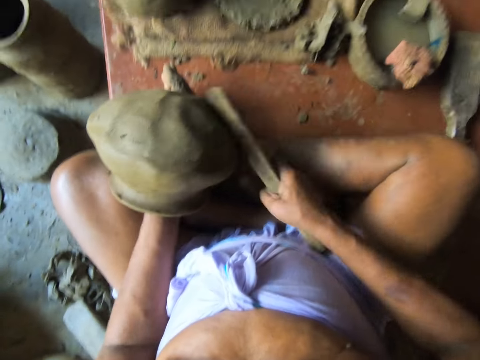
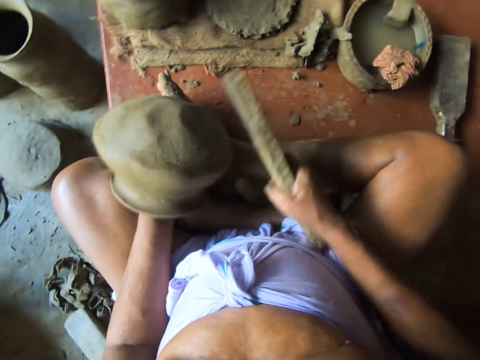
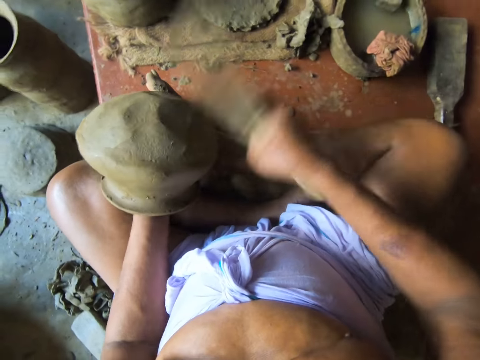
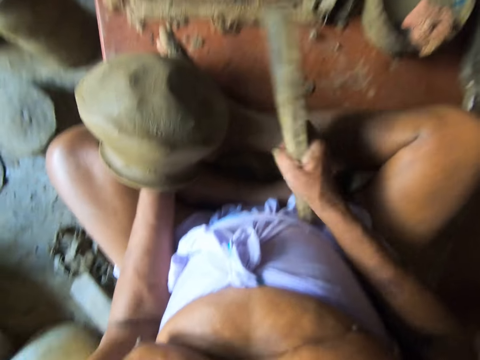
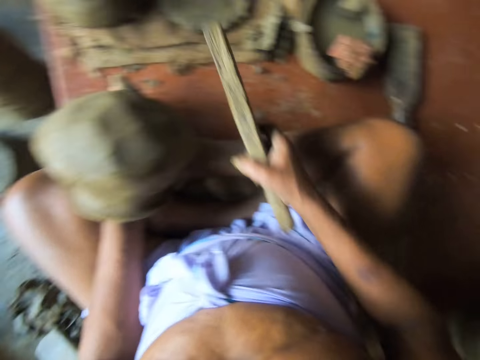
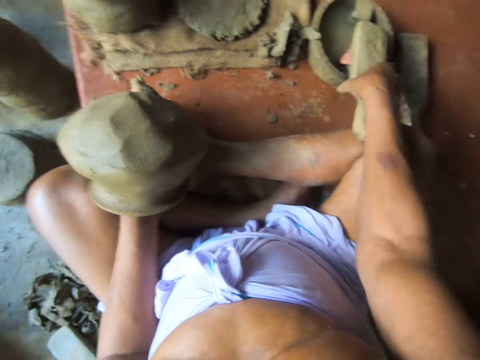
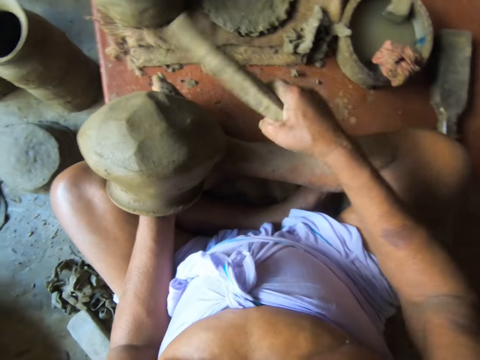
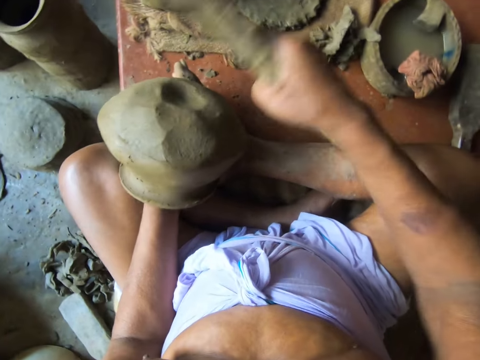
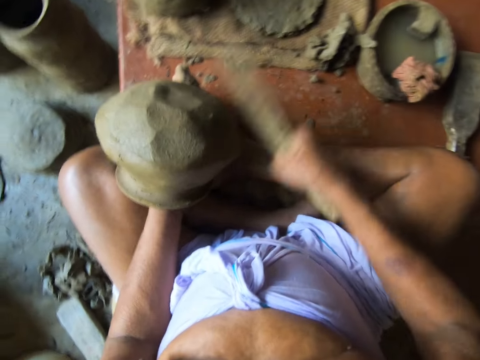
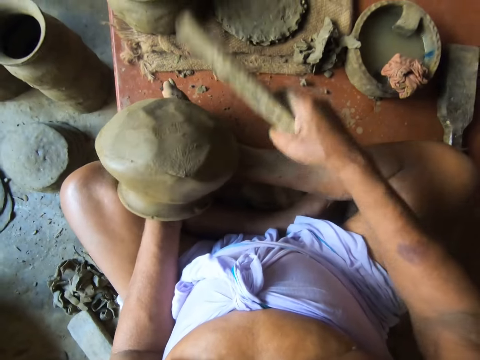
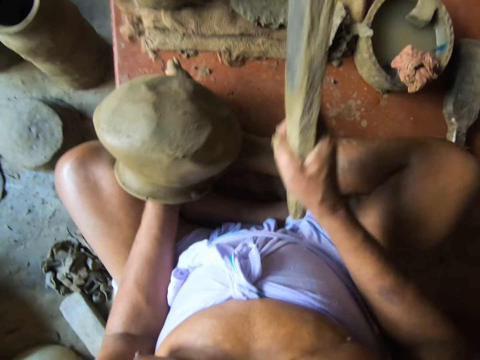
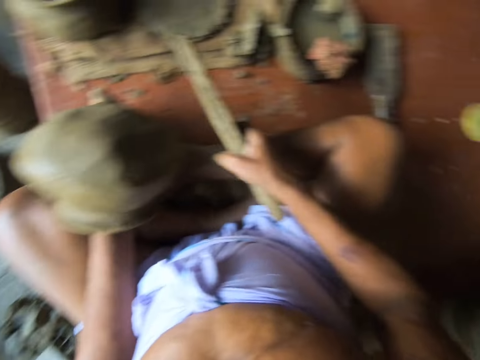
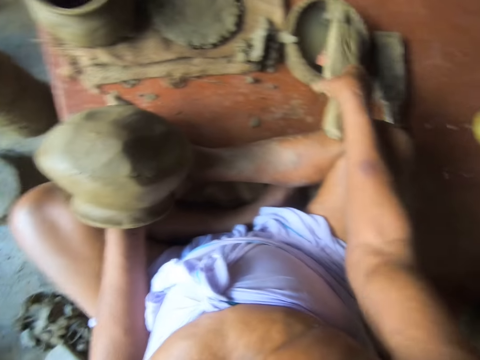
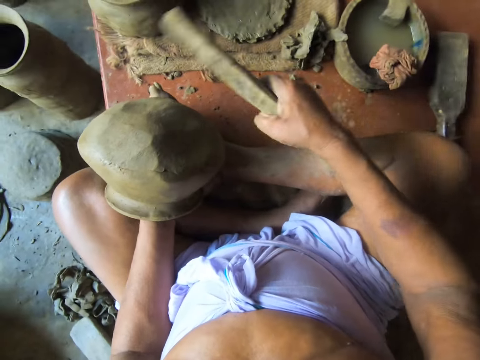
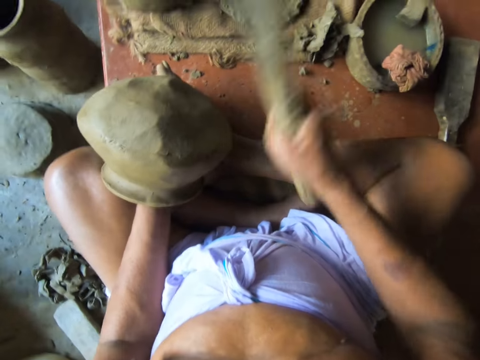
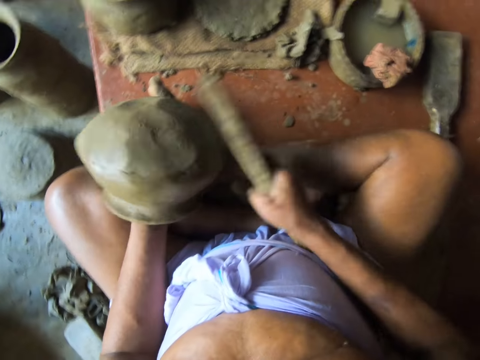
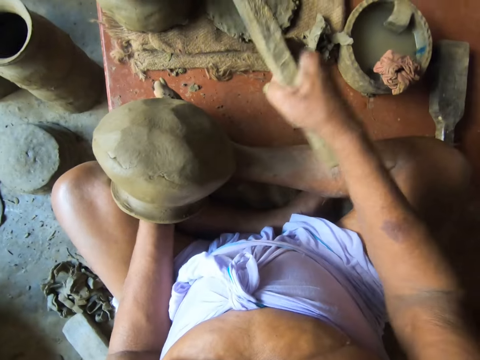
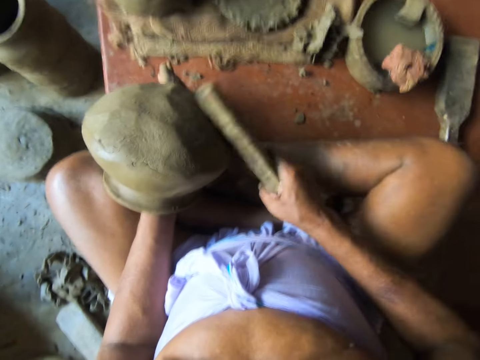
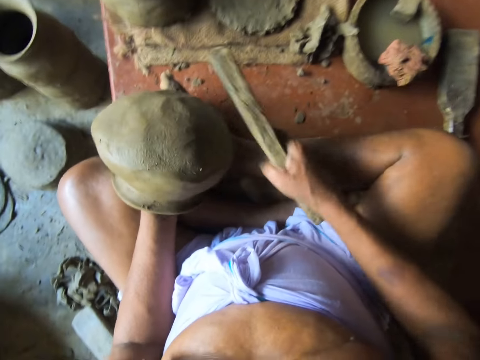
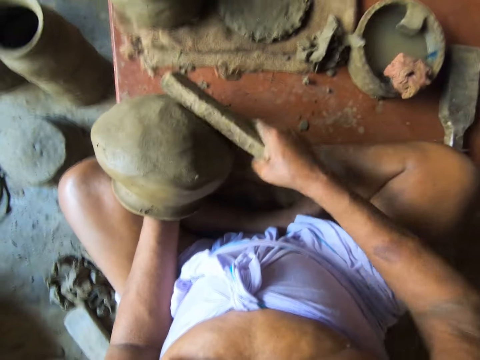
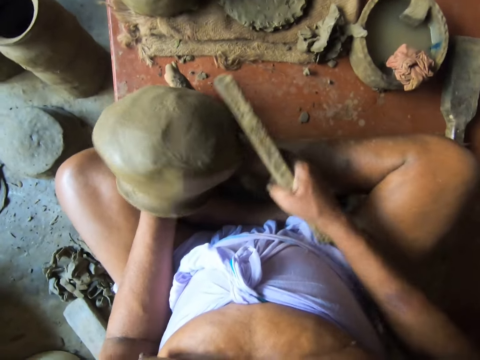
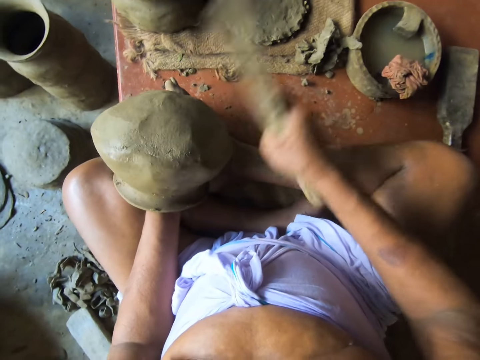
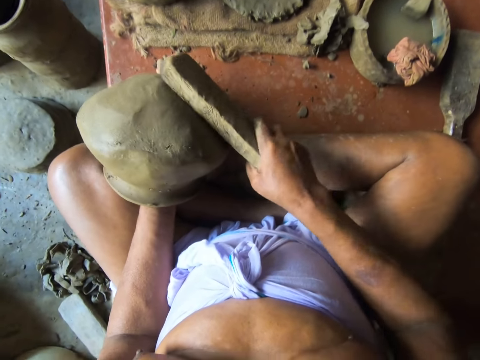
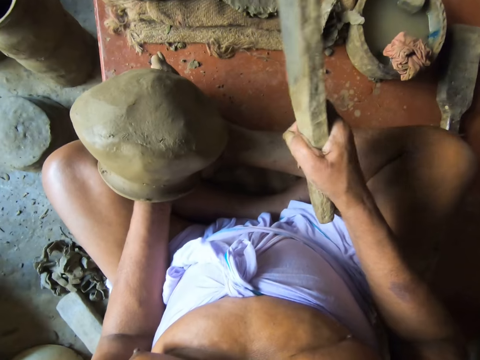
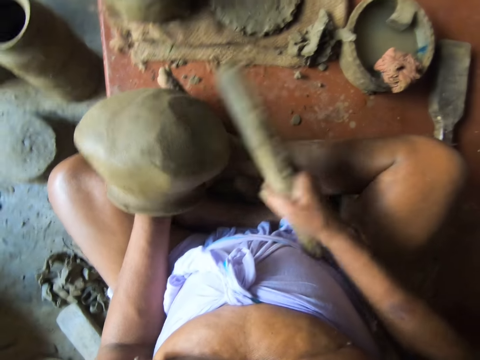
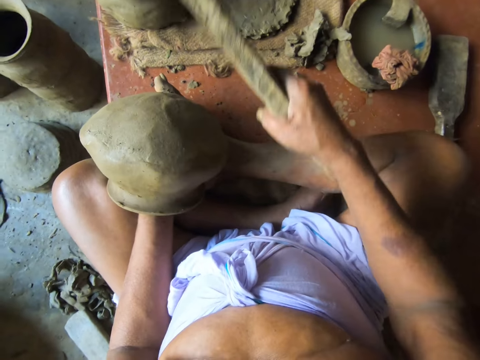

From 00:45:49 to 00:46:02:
The camera wearer touches the piece of cloth in the mortar with the clay paddle in his right hand. He puts the stick on water. He beats the clay pot in his left hand with the clay paddle in his right hand. He touches the piece of cloth in the mortar with the clay paddle in his right hand. He puts the stick on water. He beats the clay pot in his left hand with the clay paddle in his right hand.

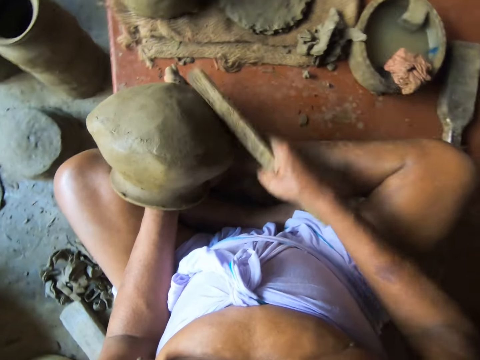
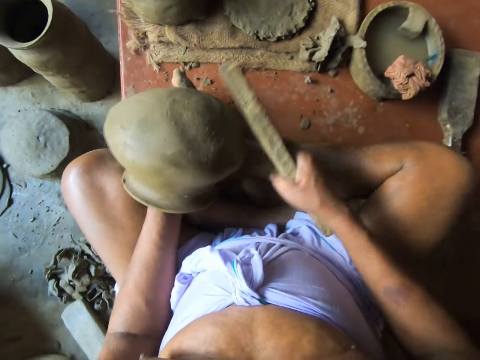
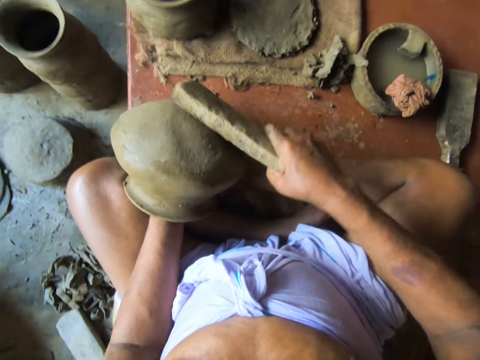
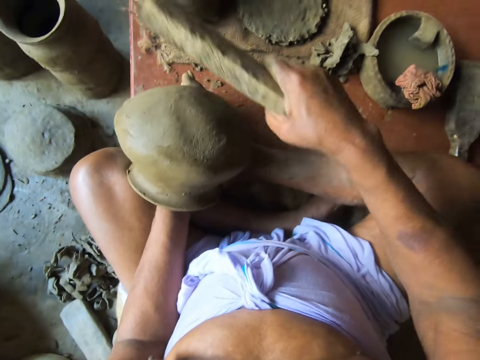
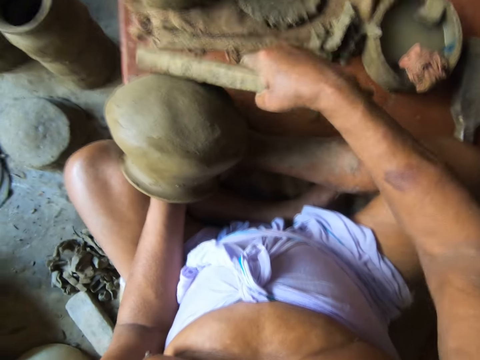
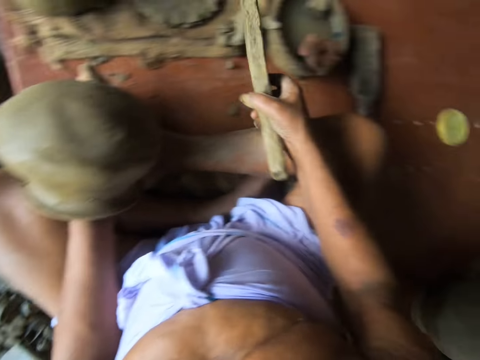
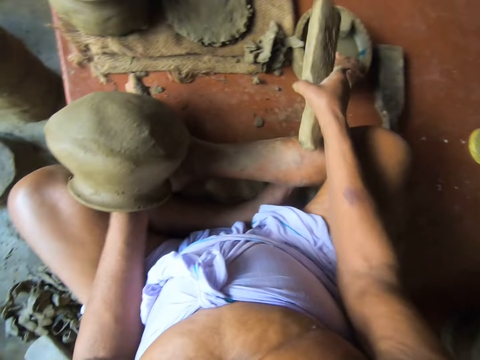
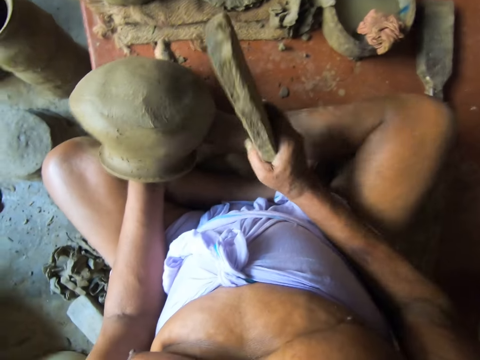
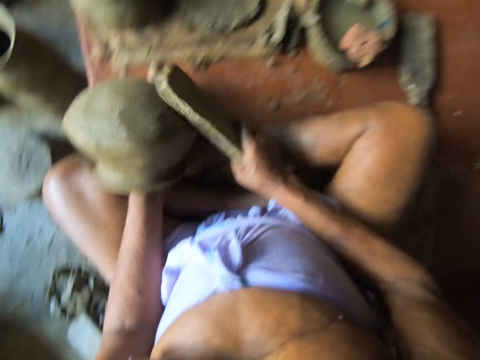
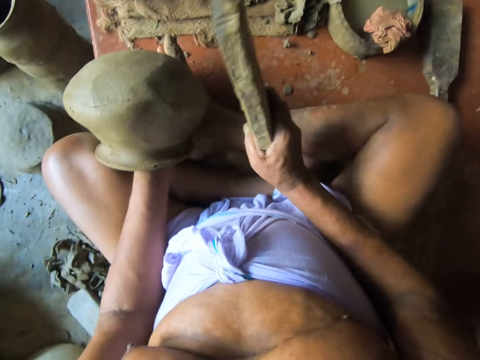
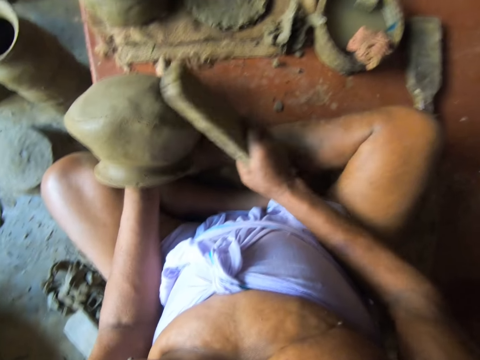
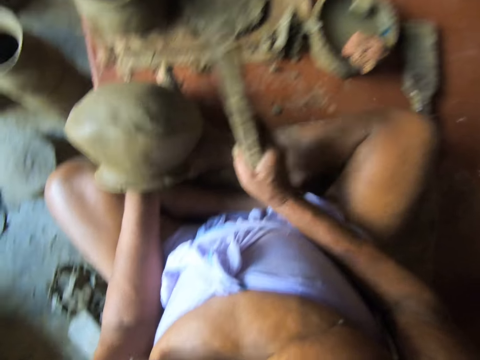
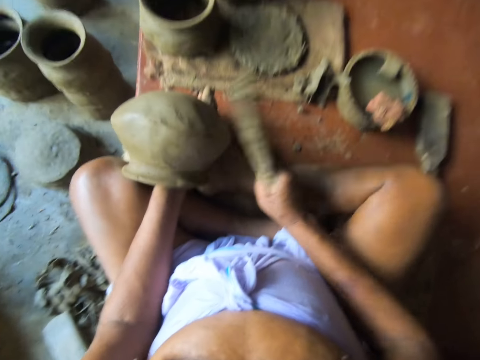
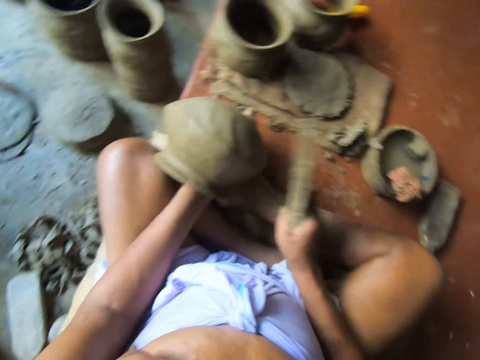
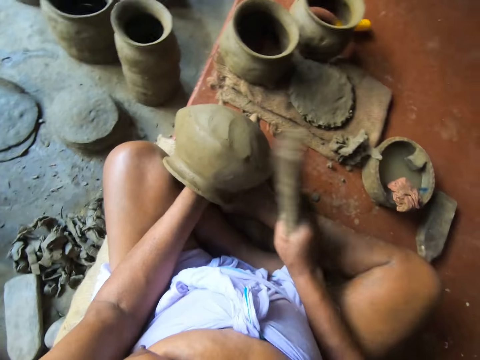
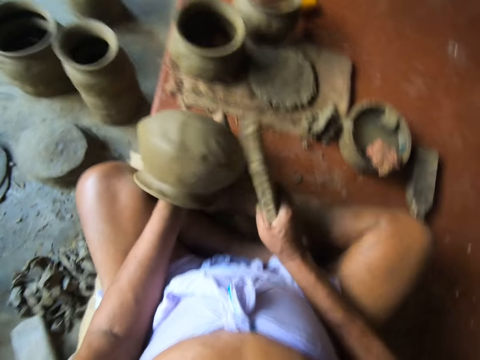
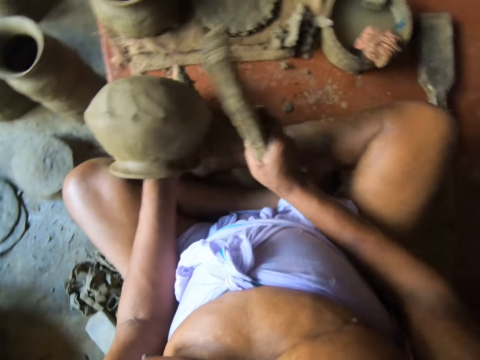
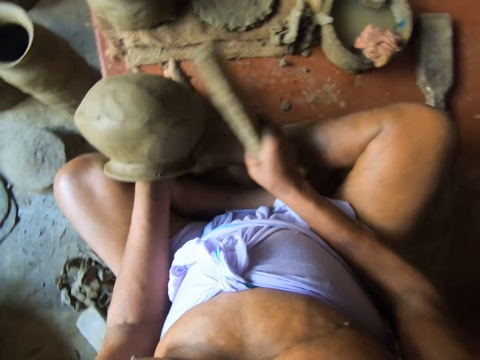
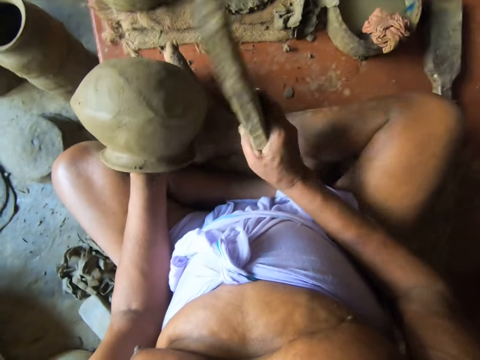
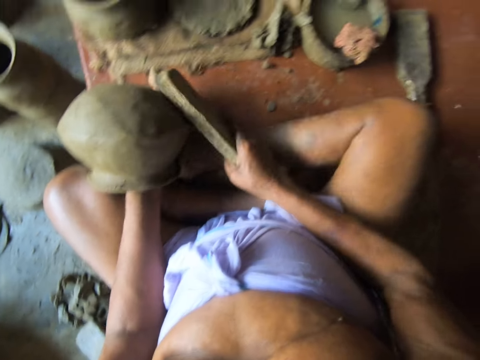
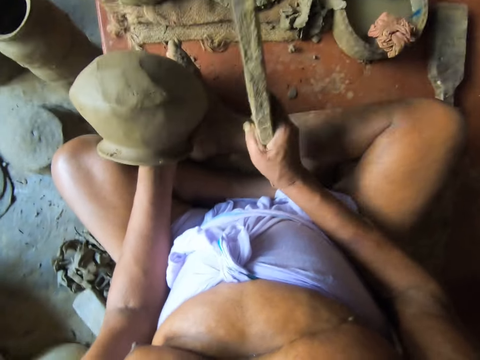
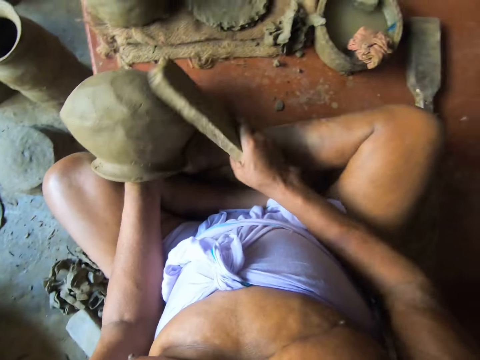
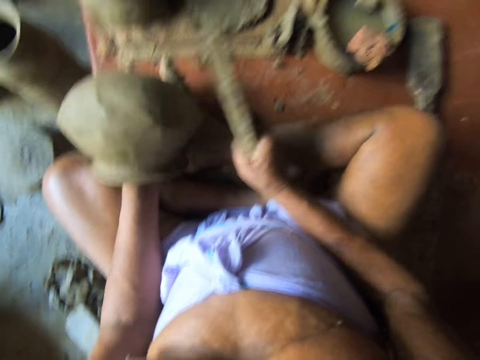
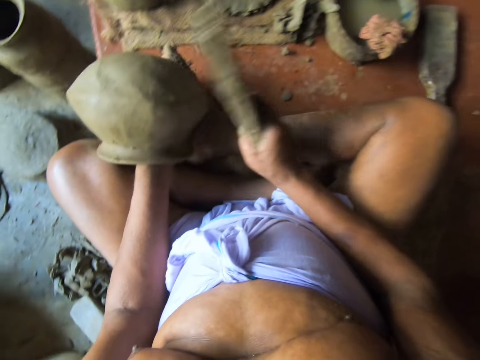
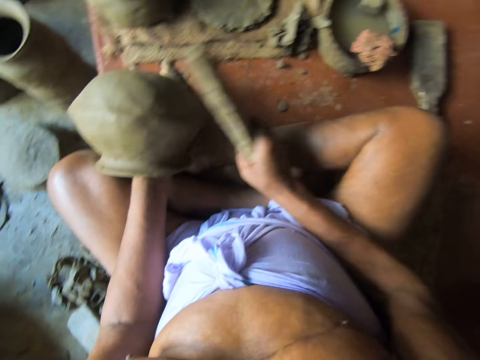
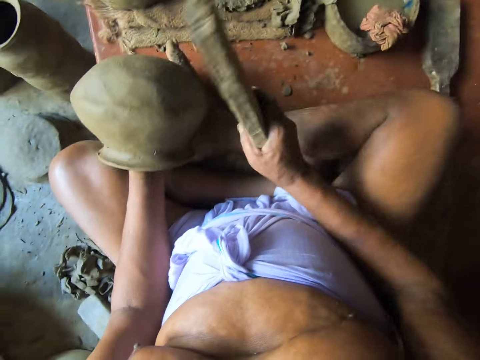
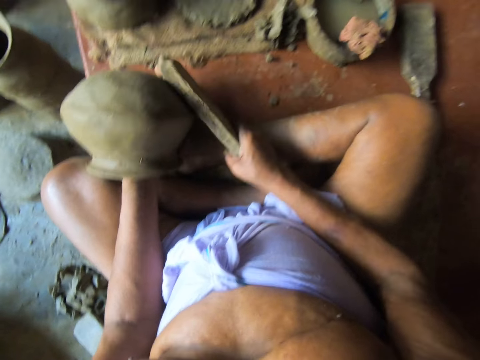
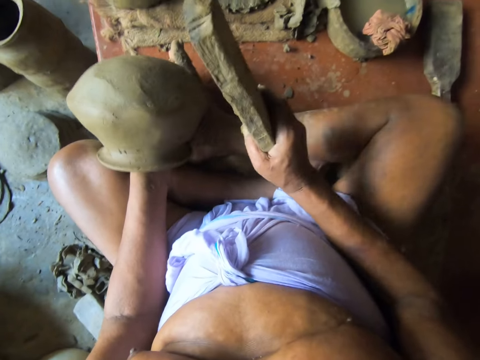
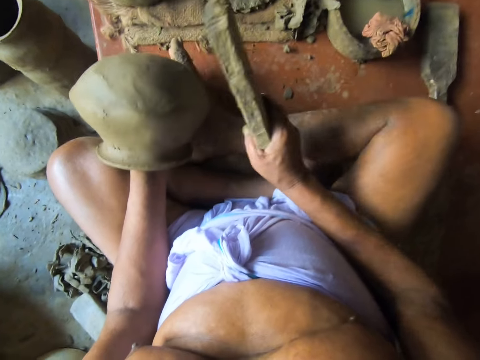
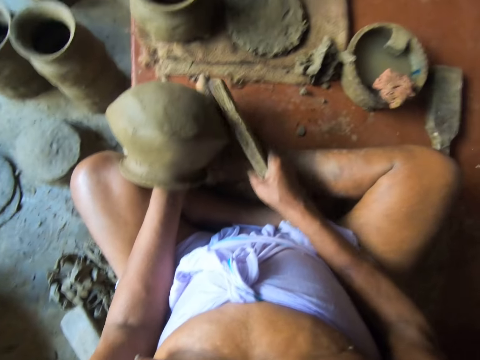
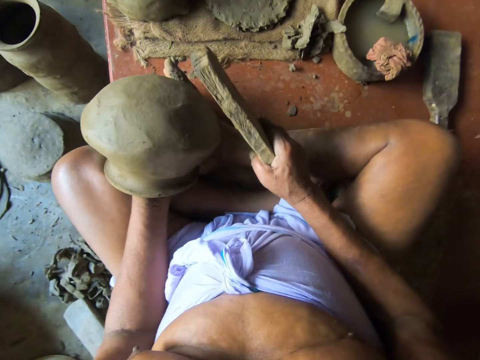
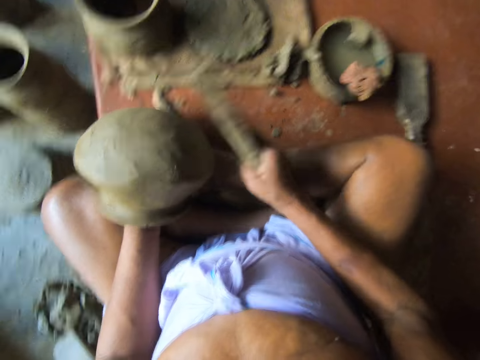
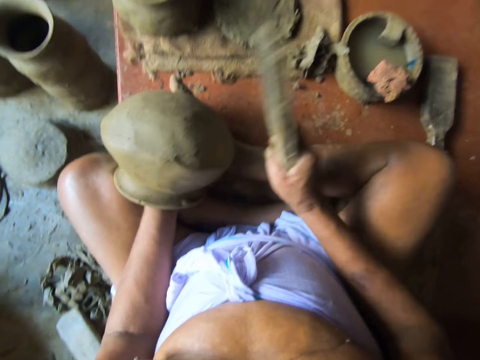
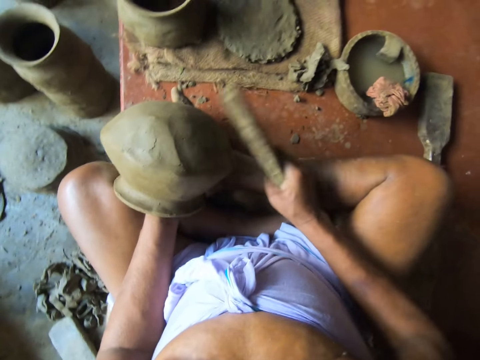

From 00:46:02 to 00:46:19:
The camera wearer touches the piece of cloth in the mortar with the clay paddle in his right hand. He puts the stick on water. He beats the clay pot in his left hand with the clay paddle in his right hand.
